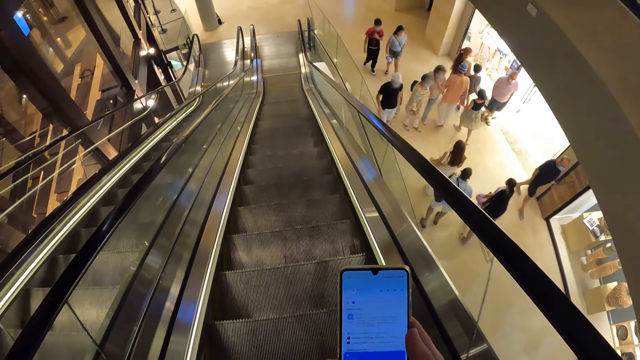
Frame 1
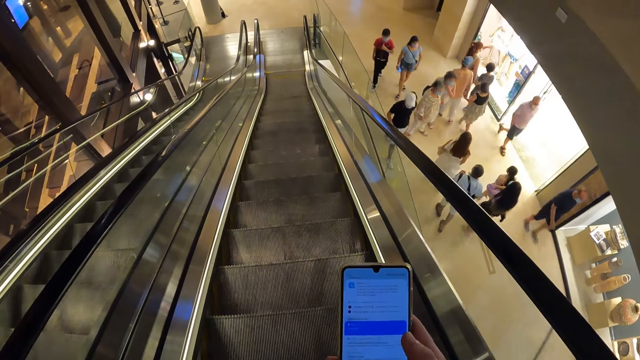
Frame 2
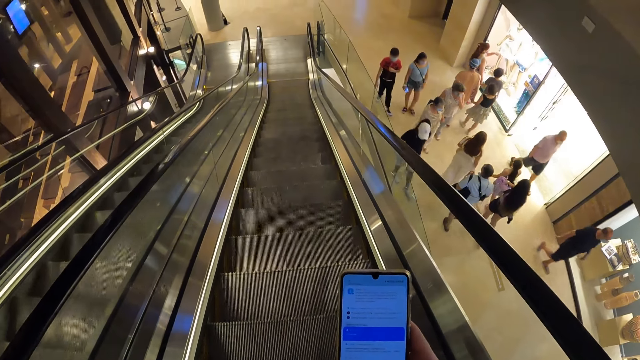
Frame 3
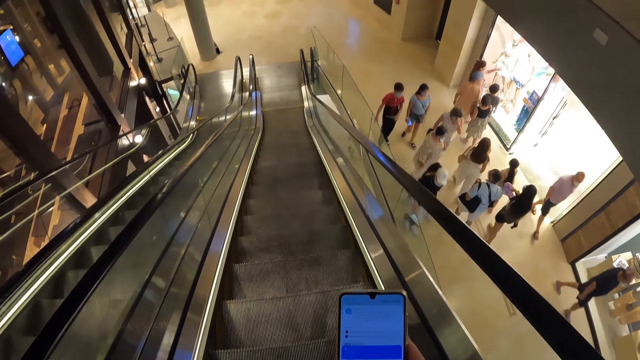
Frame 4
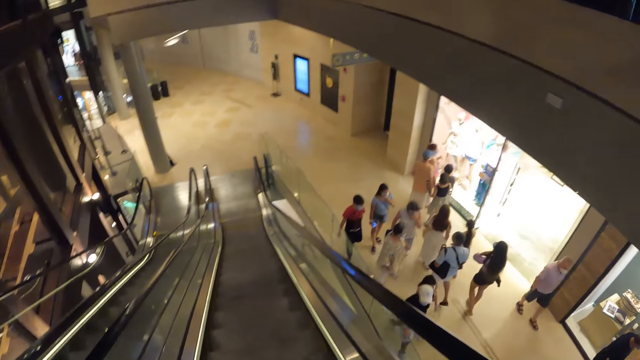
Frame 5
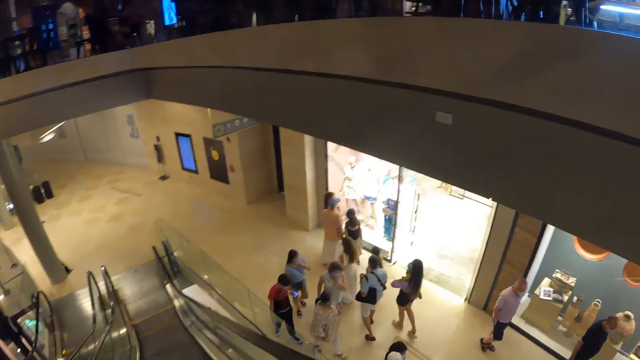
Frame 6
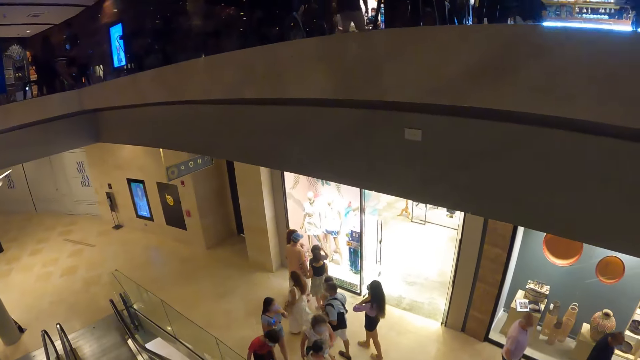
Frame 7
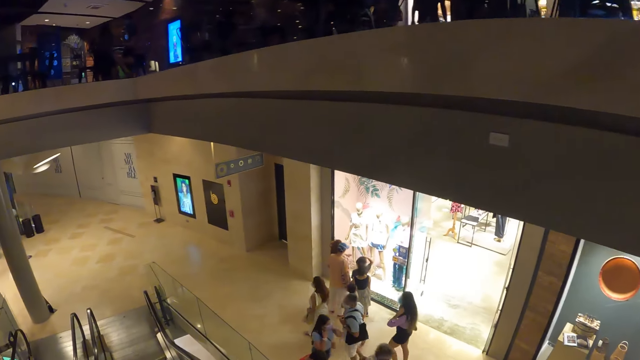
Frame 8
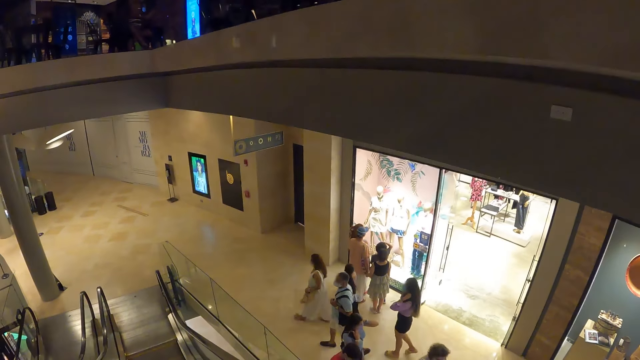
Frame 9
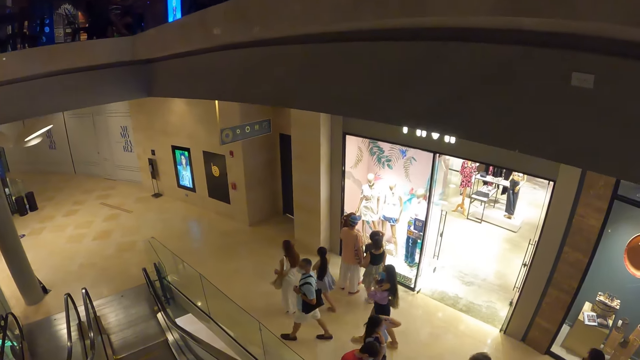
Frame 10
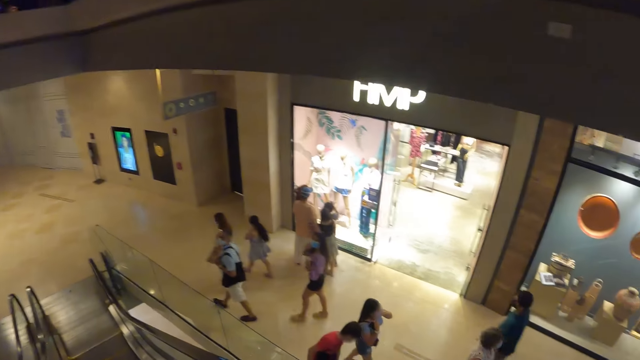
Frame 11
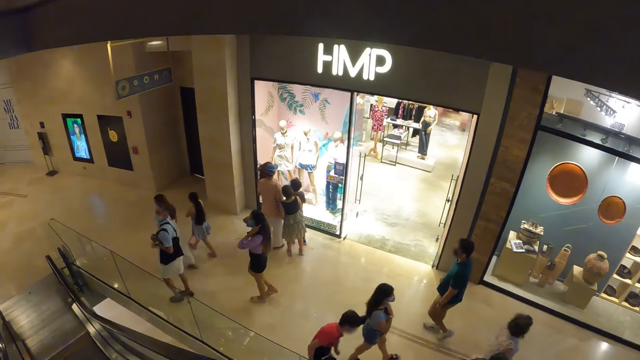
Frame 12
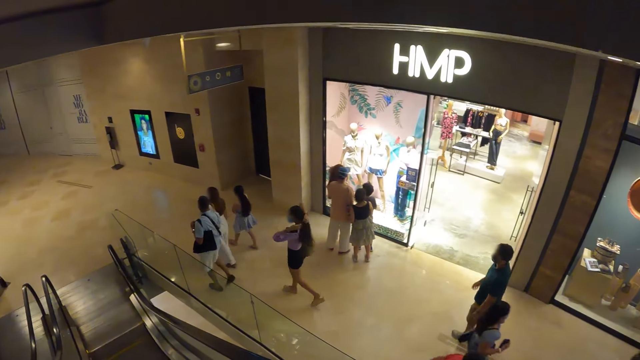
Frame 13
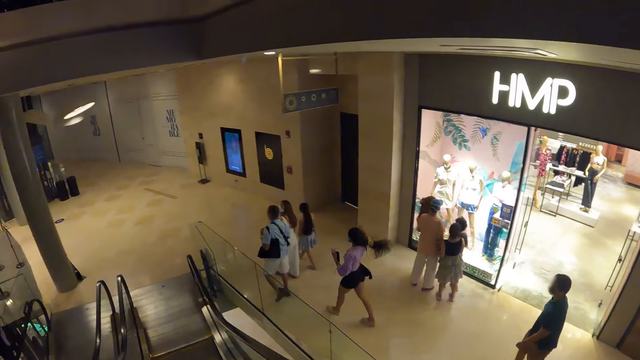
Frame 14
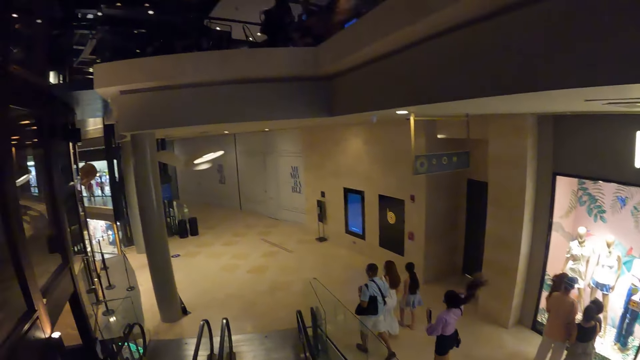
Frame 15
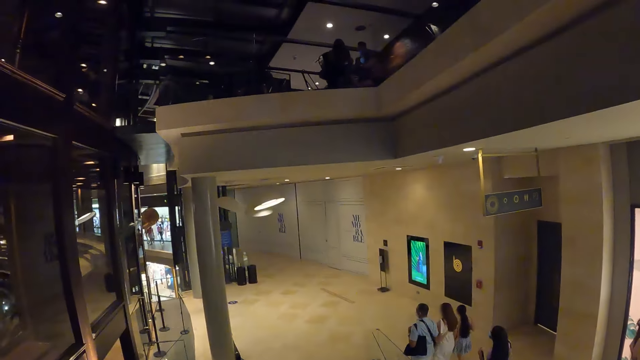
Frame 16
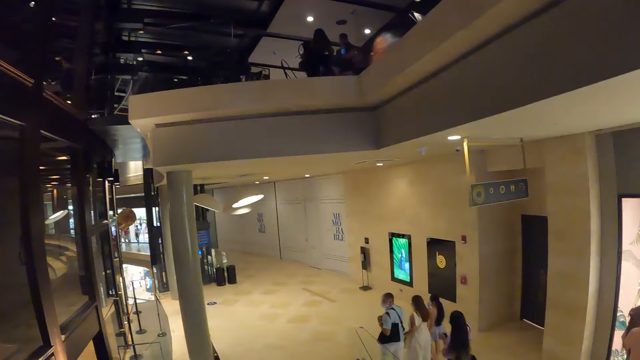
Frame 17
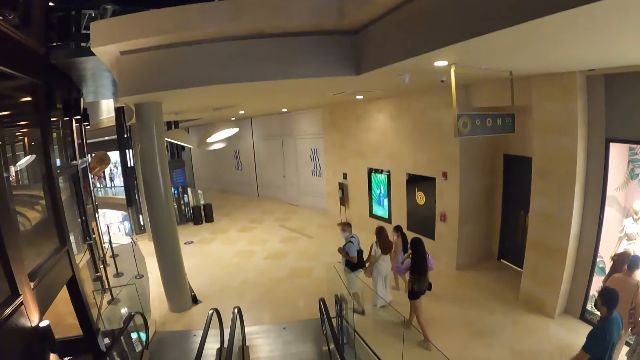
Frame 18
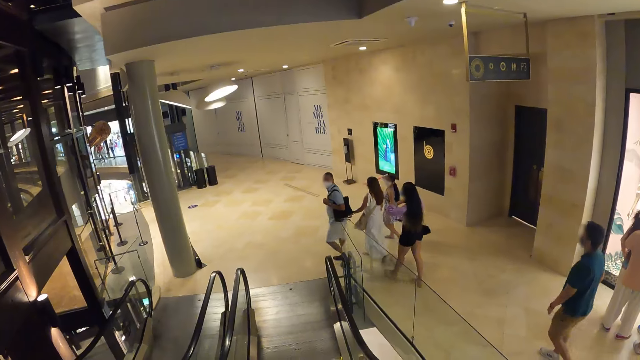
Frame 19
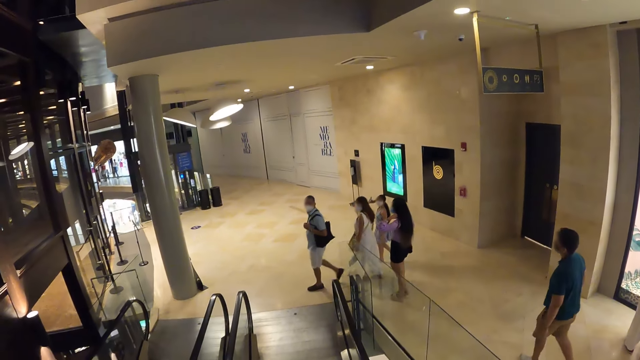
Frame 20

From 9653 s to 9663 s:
The camera wearer looks at a screen of a mobile phone. They look around in a building.

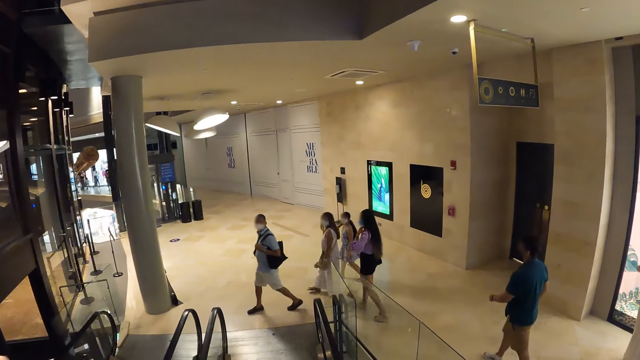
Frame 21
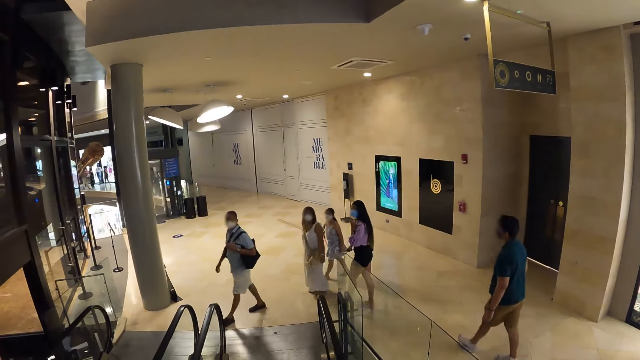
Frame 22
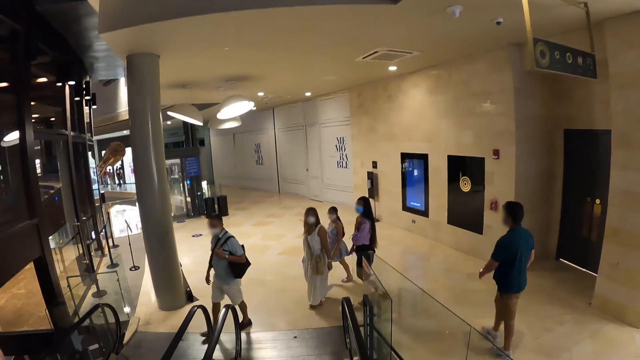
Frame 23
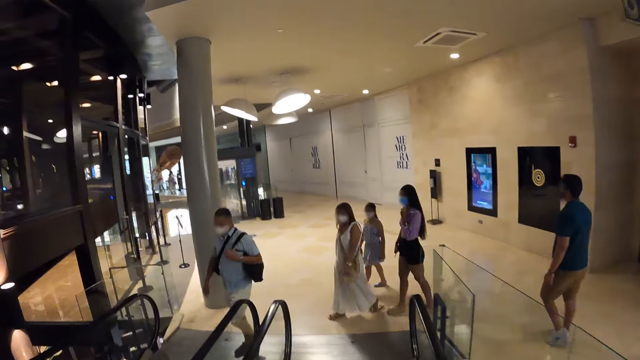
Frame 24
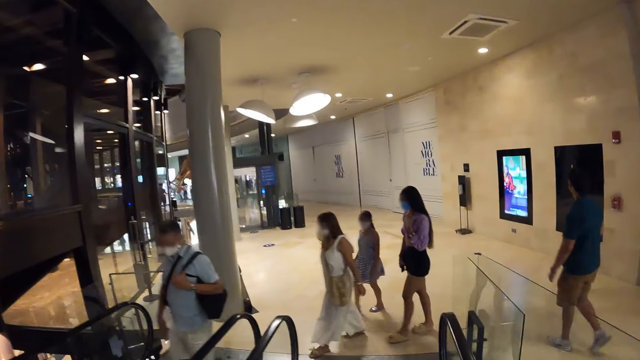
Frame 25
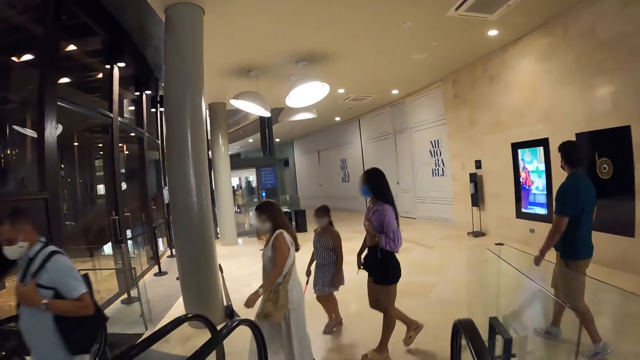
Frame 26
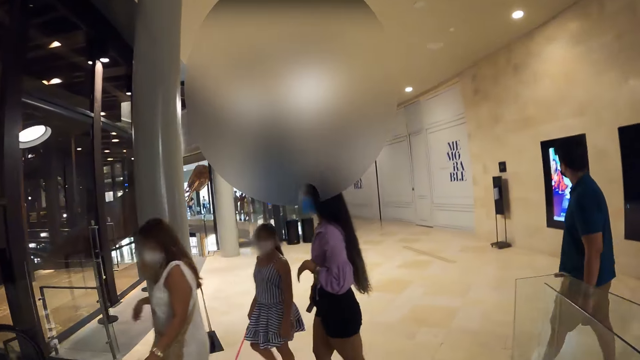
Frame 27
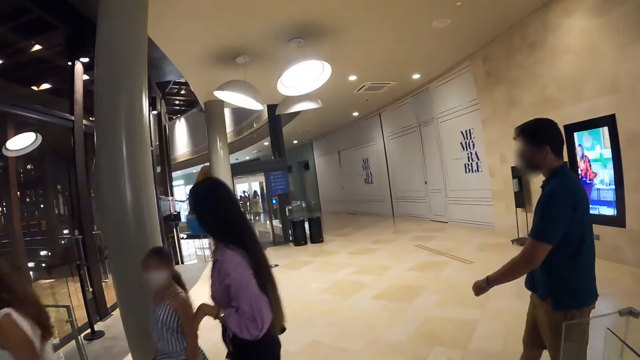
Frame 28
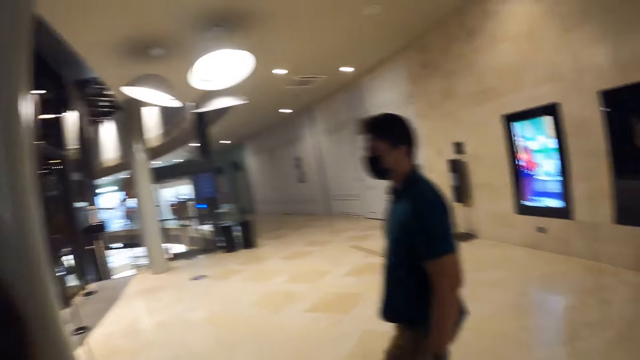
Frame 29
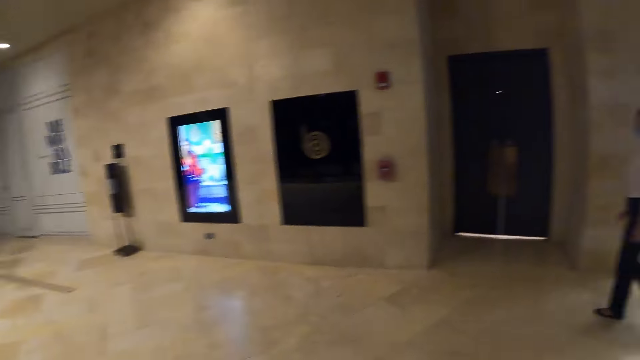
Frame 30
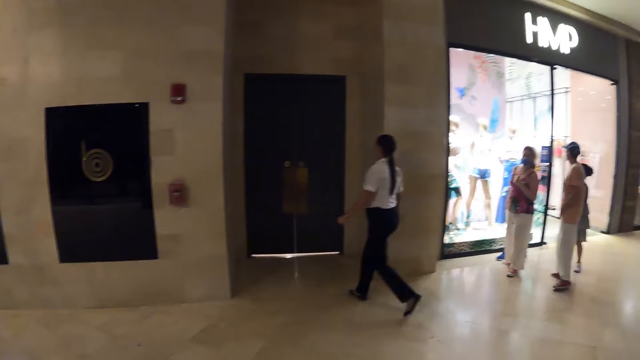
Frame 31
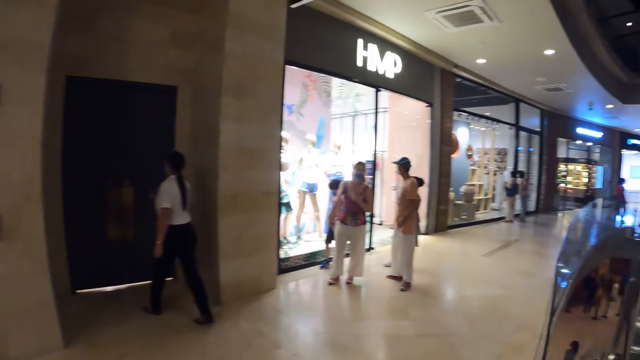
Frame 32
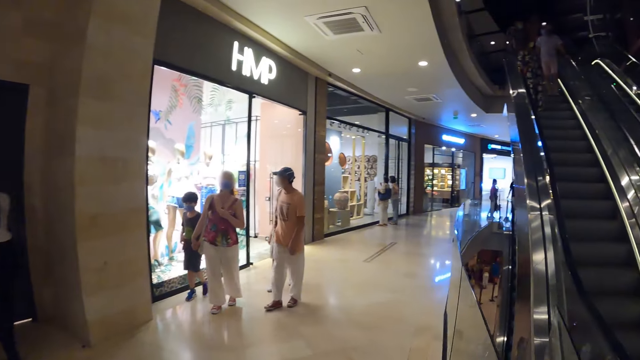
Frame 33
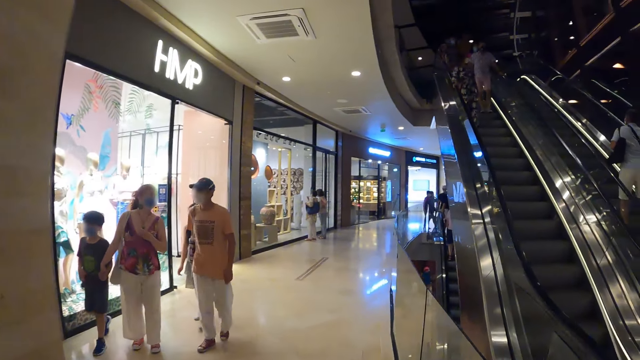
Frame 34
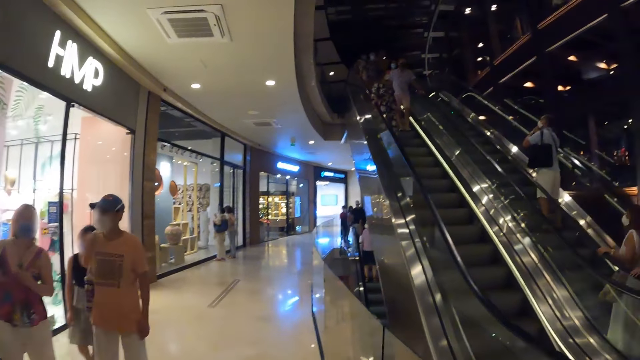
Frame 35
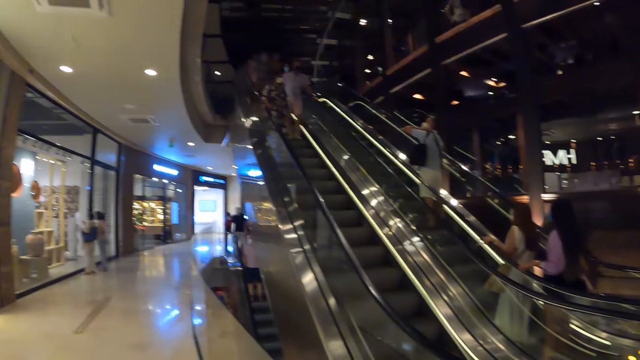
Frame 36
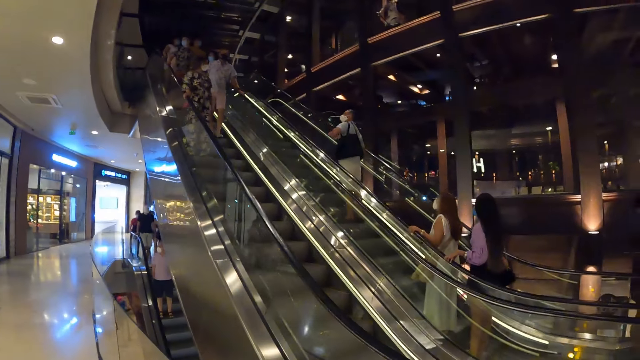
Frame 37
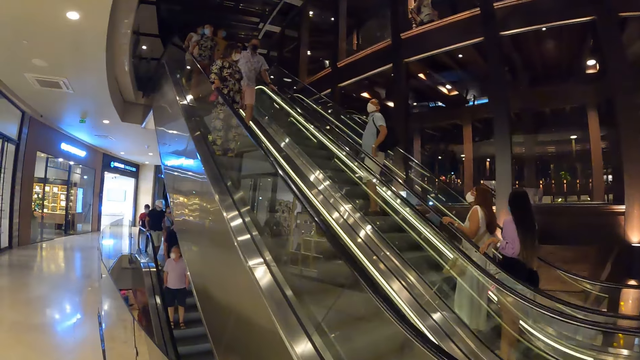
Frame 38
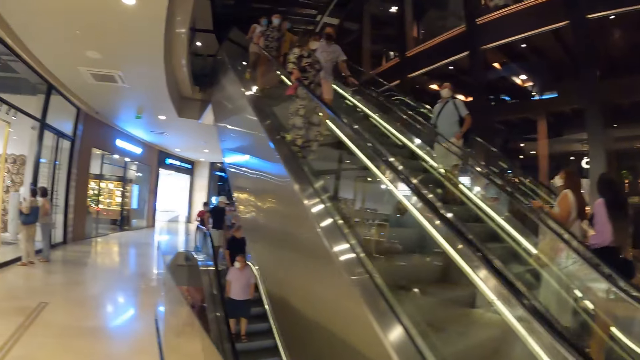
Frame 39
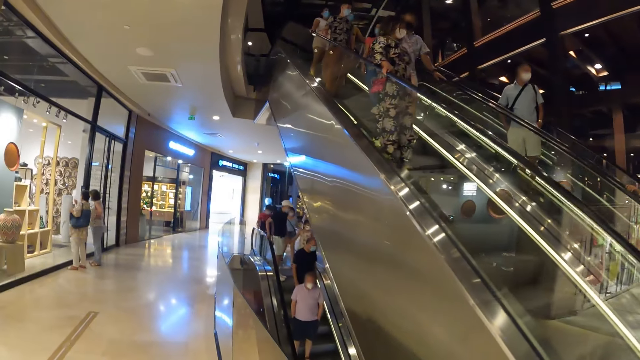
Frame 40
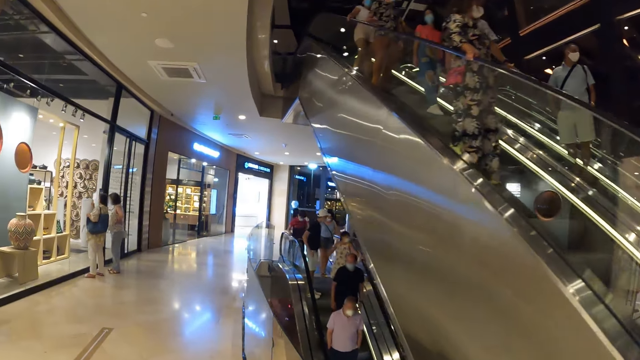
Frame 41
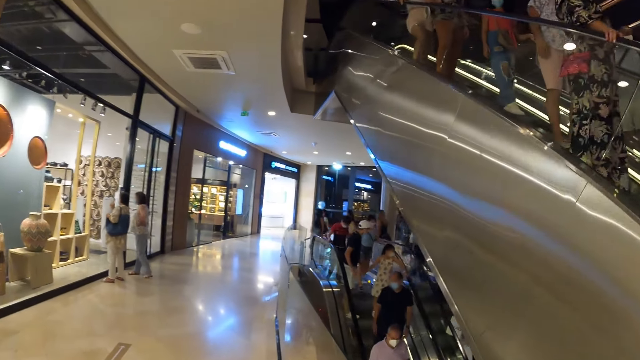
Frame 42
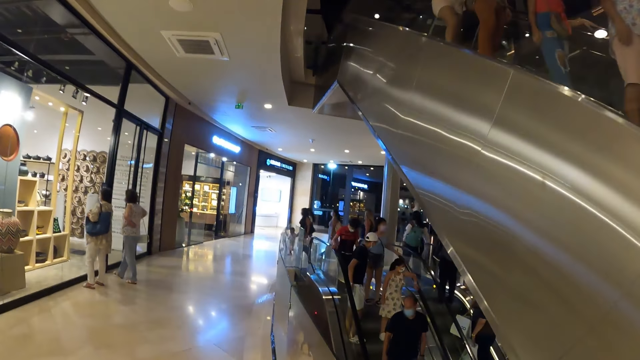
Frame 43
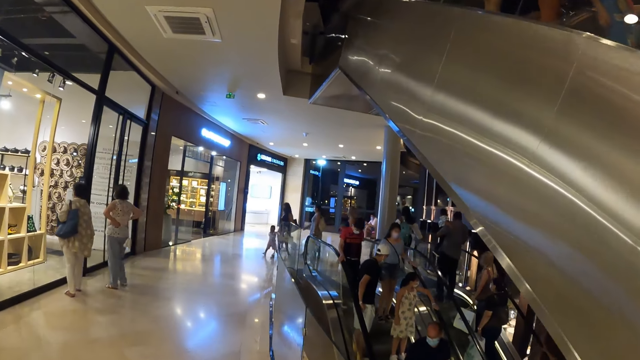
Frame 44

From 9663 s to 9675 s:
The camera wearer steps off the escalator. They walk along the mall. They turn towards the right.
